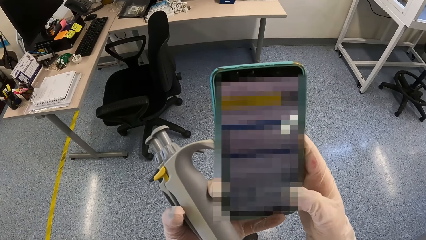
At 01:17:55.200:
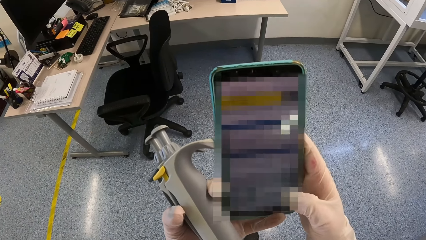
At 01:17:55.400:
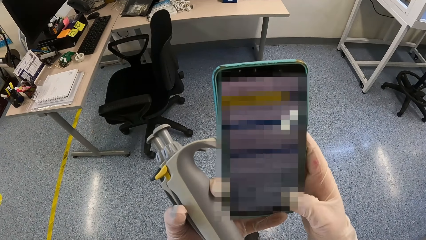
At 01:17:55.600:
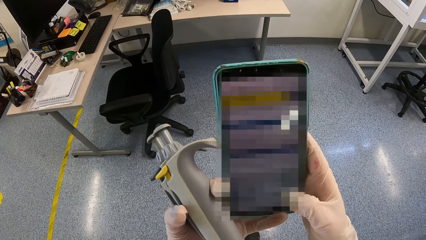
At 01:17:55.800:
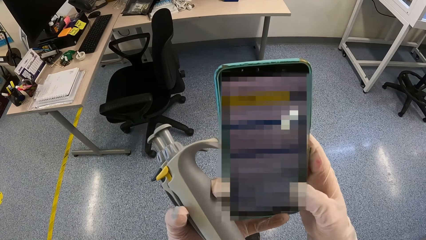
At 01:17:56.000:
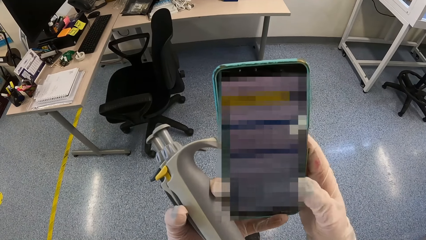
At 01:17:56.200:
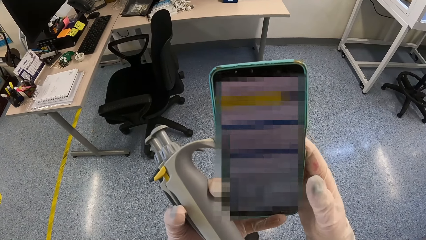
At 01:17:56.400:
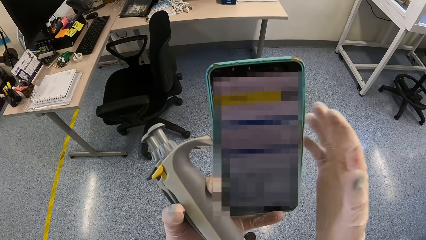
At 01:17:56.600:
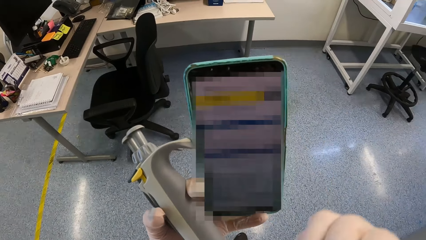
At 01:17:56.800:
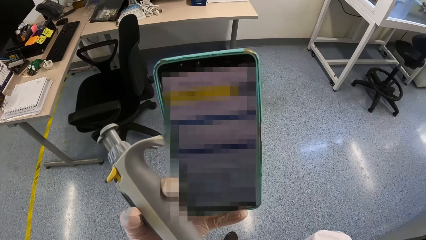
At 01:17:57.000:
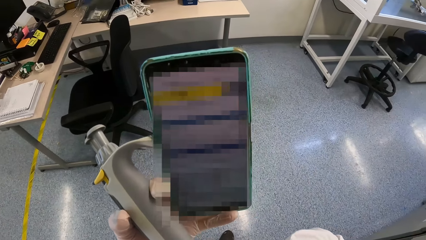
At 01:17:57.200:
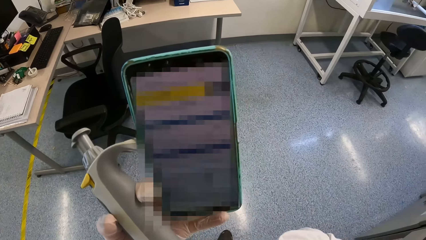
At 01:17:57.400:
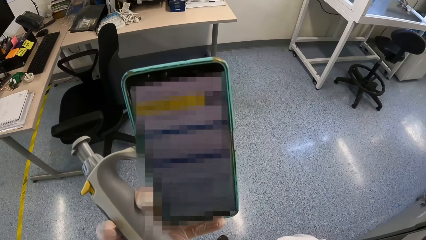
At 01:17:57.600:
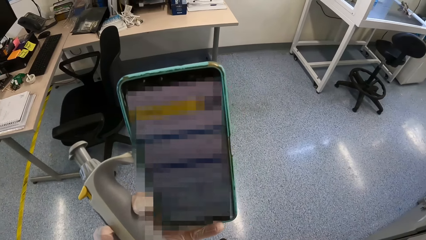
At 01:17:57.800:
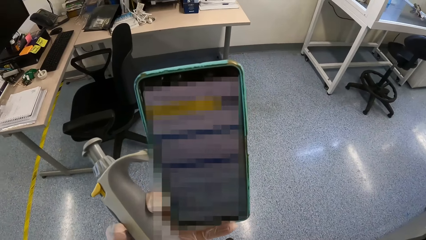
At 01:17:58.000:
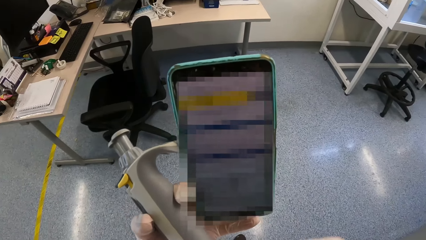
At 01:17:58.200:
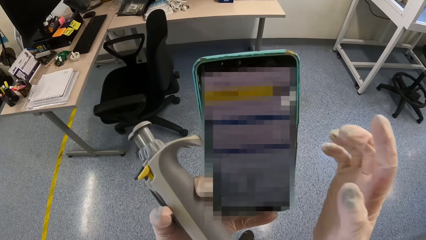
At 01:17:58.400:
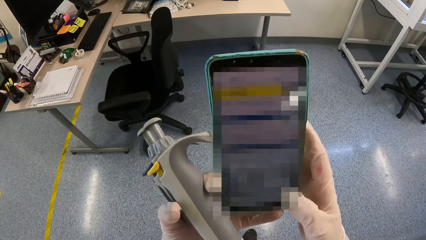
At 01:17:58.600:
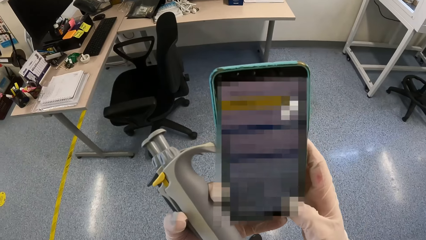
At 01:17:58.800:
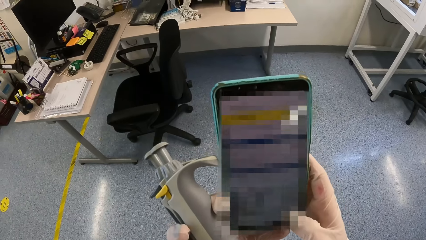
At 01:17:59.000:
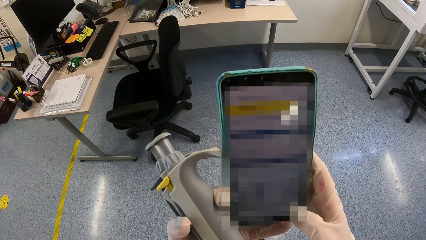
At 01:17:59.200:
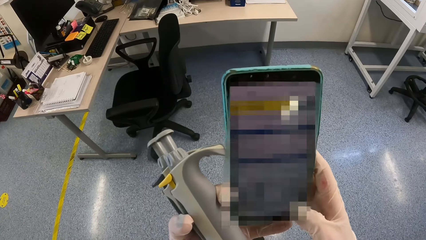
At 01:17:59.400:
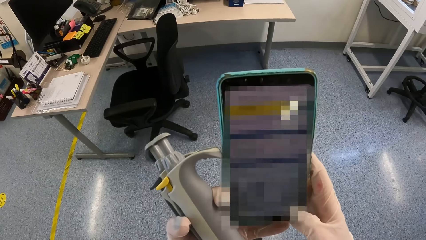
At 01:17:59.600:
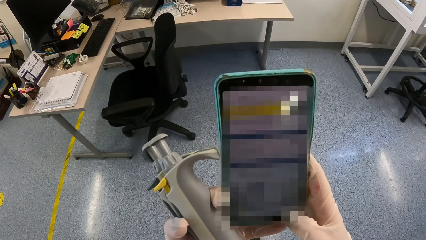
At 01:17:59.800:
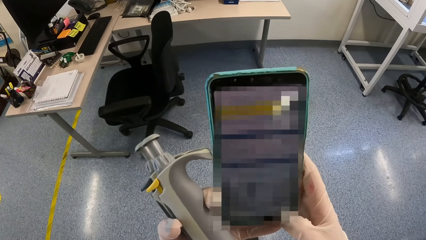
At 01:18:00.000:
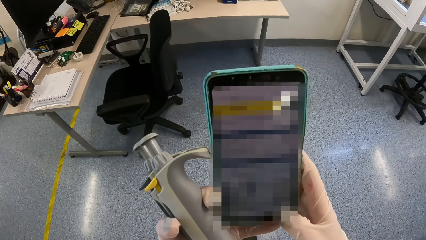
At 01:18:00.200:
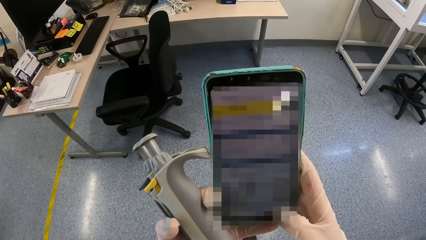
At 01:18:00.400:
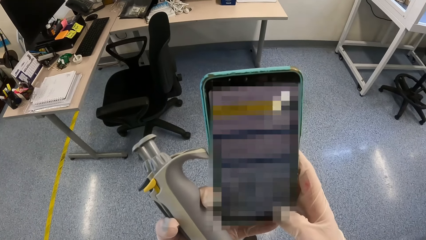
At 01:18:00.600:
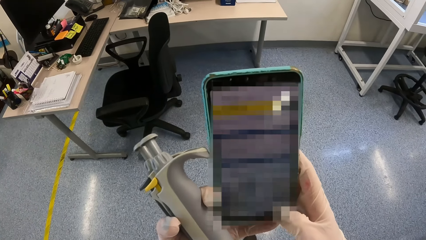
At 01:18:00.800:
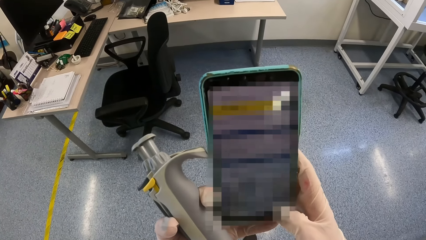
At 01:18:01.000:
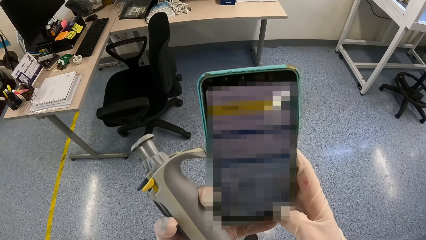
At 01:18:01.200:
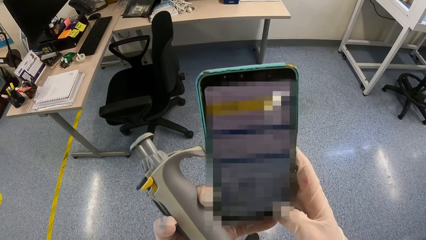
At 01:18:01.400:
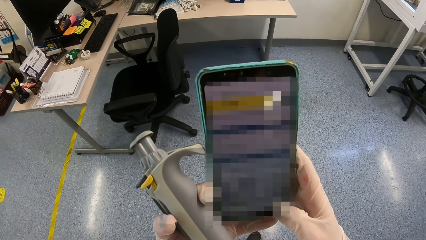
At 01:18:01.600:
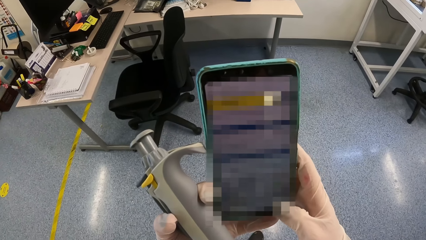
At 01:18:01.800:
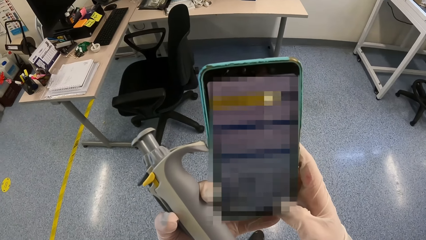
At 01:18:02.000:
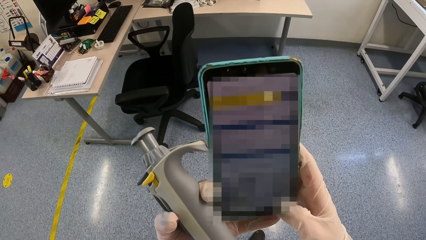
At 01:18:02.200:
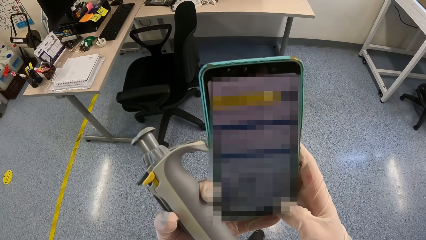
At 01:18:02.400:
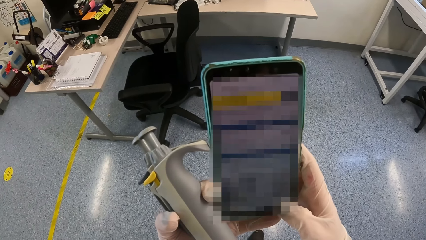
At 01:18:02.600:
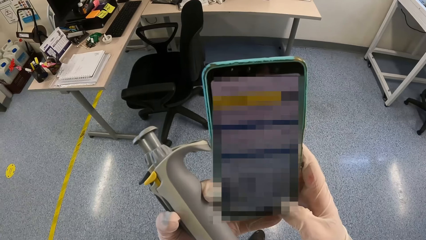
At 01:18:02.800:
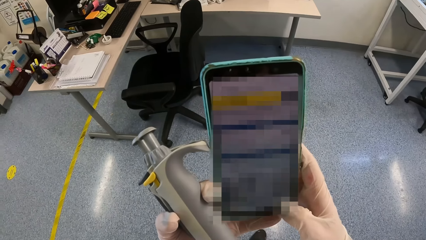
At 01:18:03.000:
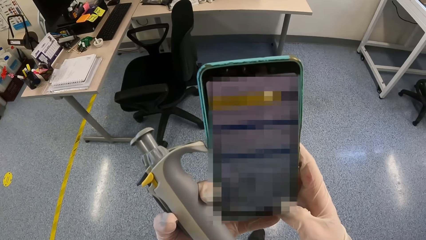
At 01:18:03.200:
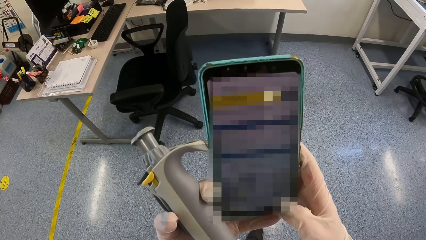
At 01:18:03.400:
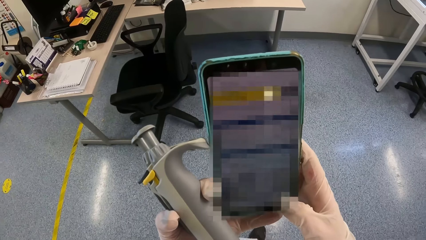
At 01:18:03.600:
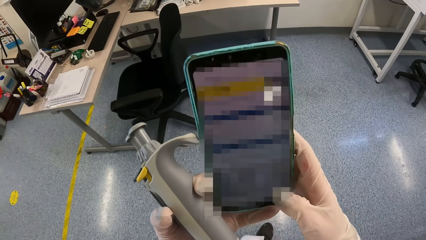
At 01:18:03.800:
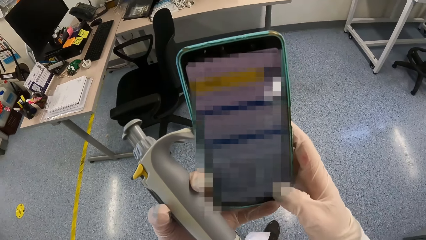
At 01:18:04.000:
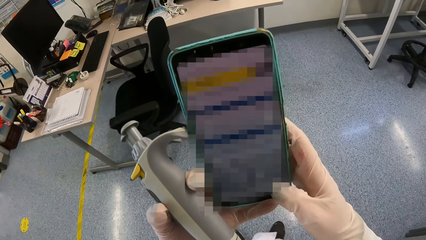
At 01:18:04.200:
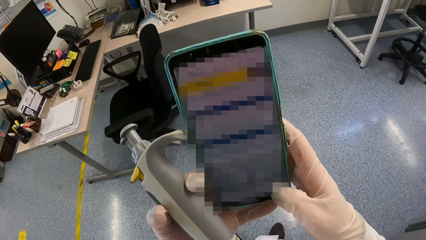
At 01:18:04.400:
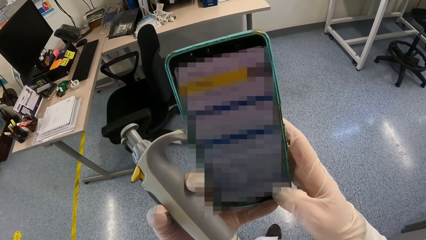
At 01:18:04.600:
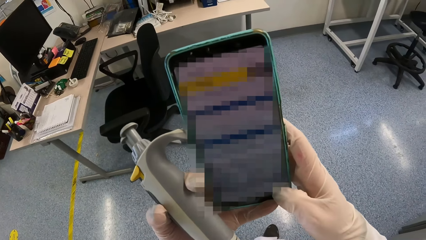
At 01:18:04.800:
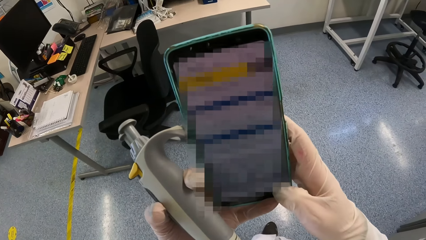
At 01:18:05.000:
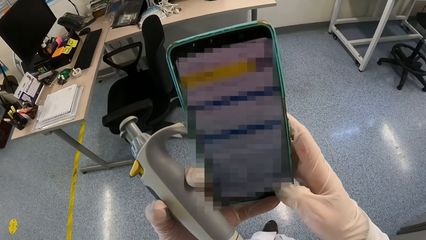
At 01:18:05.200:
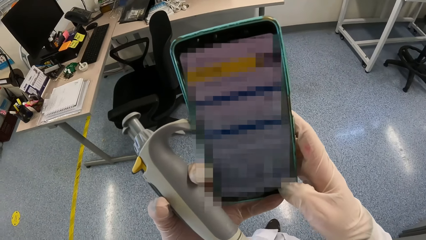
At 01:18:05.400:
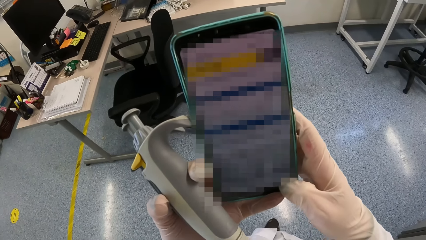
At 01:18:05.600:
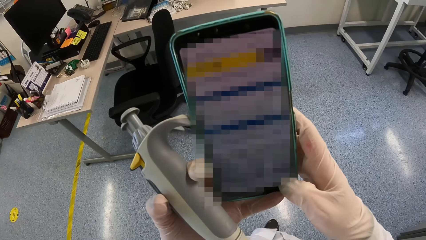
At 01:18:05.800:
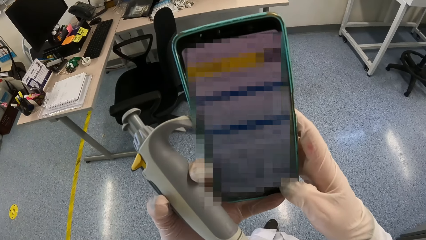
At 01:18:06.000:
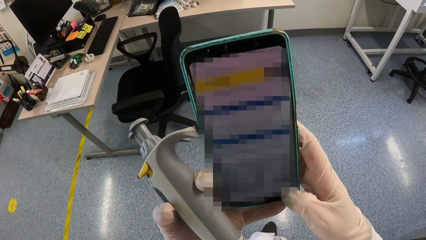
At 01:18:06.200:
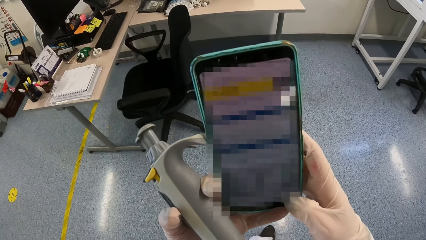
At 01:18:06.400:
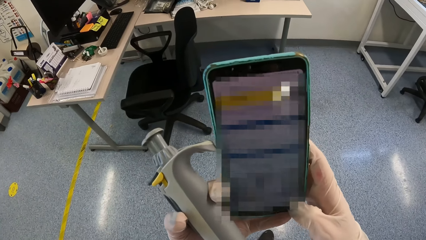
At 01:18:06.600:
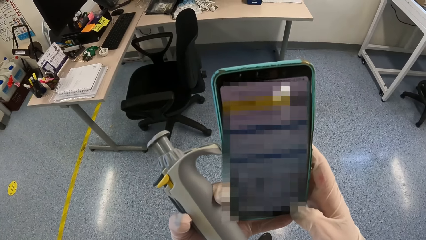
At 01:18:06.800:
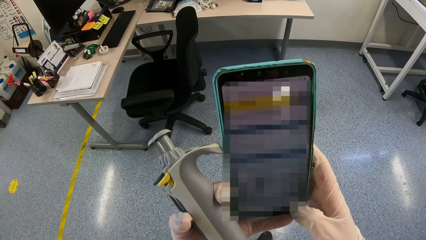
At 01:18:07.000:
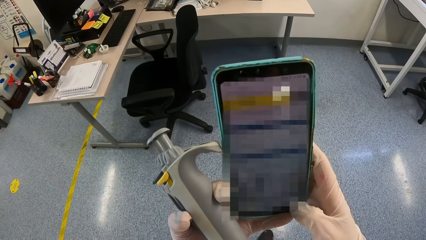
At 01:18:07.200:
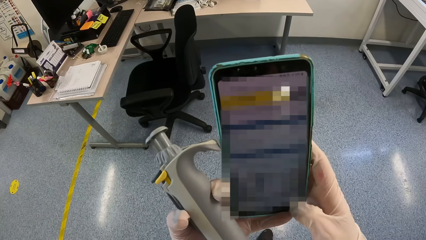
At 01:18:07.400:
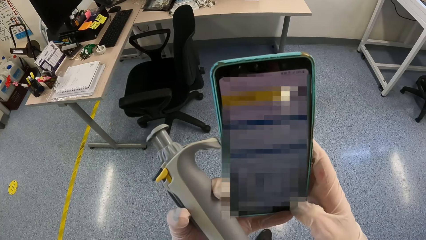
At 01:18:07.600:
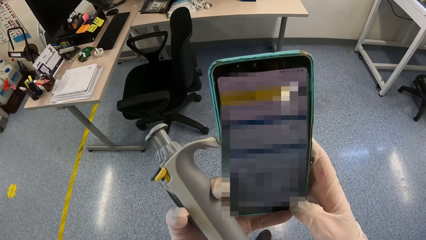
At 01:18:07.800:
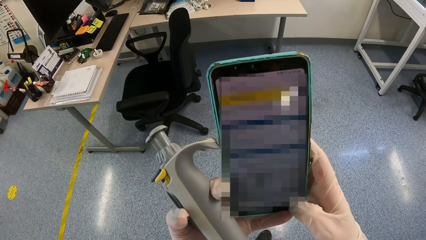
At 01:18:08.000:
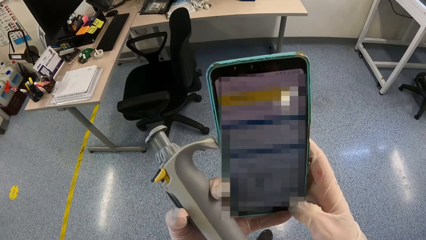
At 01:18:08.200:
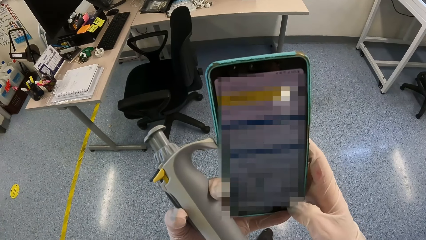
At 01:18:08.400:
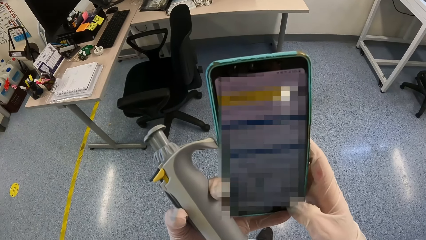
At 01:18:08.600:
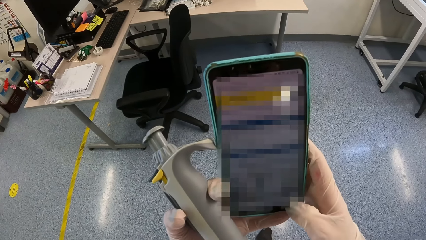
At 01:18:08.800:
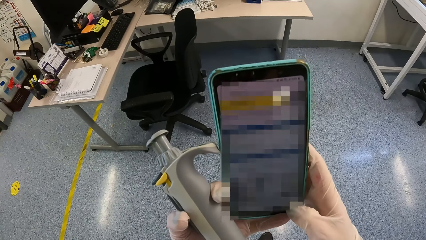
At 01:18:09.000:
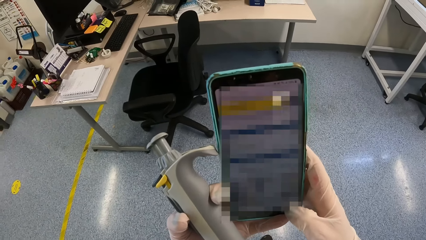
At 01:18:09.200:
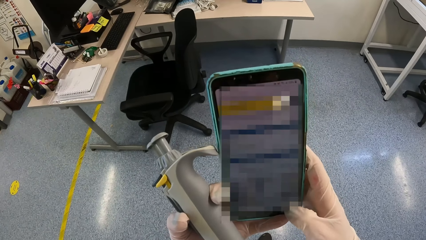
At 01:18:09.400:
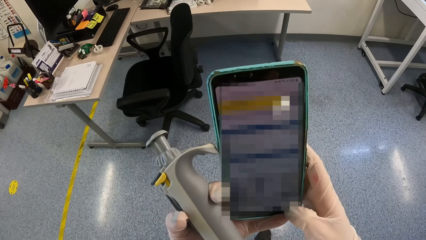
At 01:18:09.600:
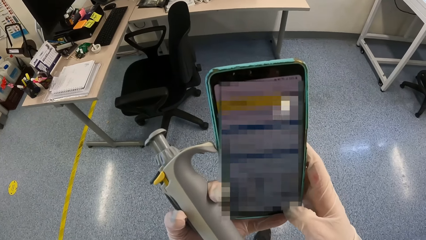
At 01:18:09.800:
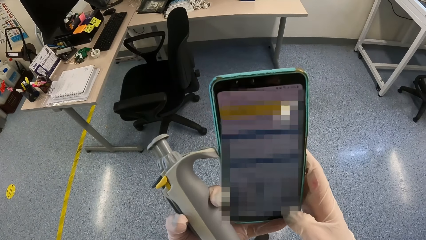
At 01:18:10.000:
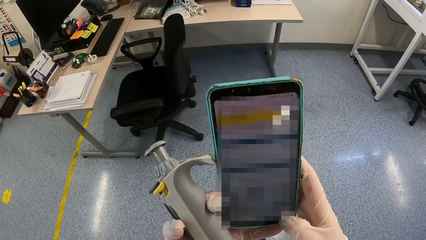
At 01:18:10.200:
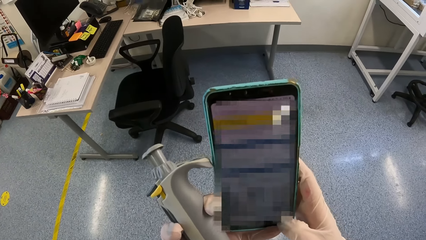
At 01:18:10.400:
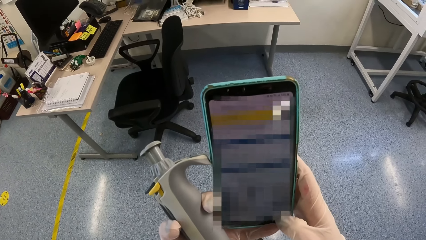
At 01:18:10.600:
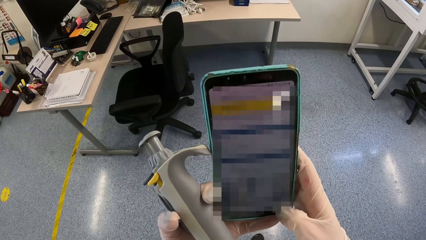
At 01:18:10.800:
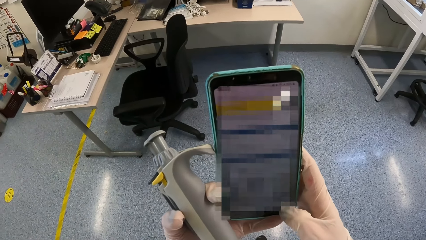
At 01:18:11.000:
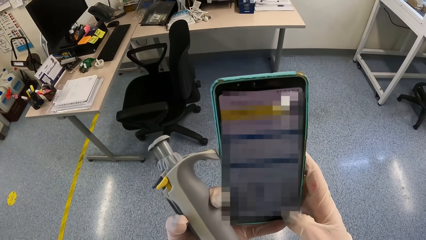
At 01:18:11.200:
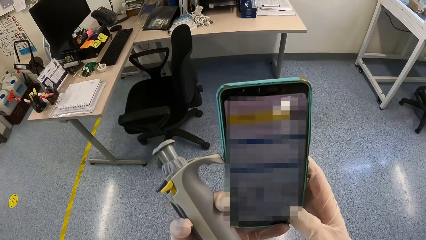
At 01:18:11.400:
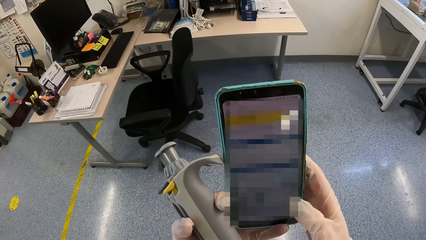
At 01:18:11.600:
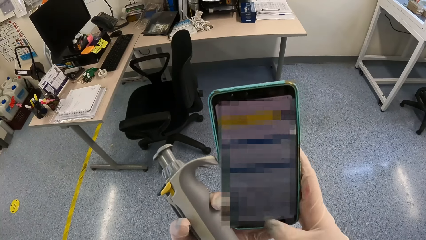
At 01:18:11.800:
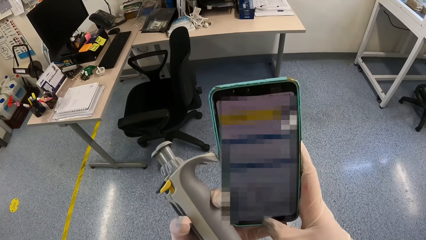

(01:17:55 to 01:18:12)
The camera wearer holds the phone with her left hand. She touches her face with her right hand. She touches the chest. She operates the phone with her right hand.
